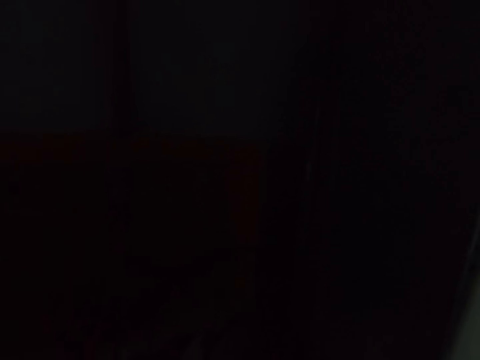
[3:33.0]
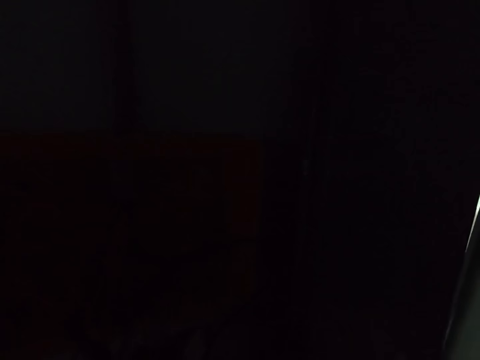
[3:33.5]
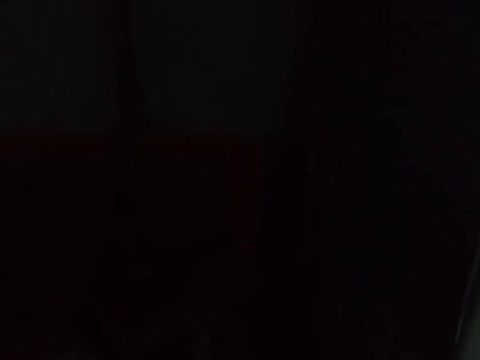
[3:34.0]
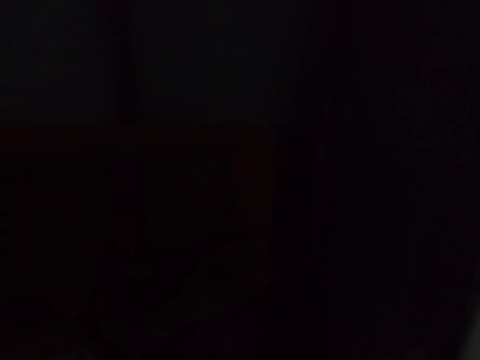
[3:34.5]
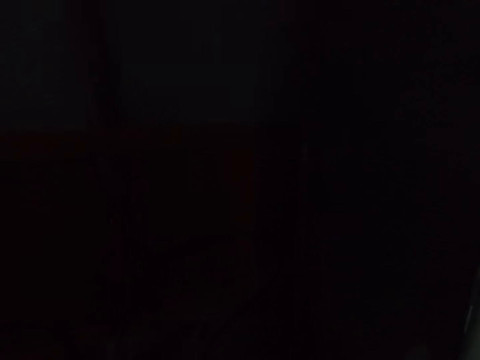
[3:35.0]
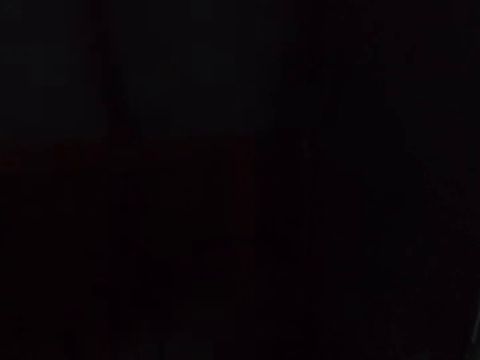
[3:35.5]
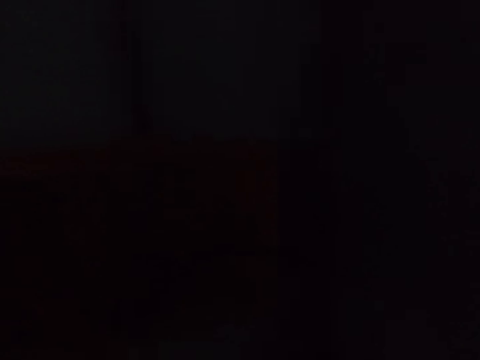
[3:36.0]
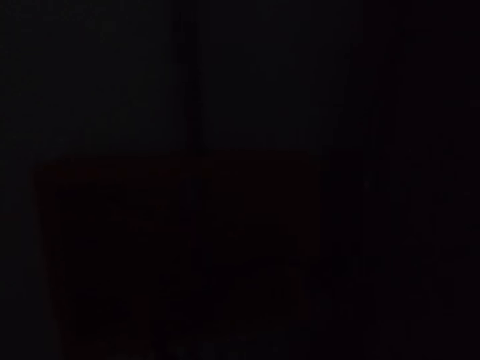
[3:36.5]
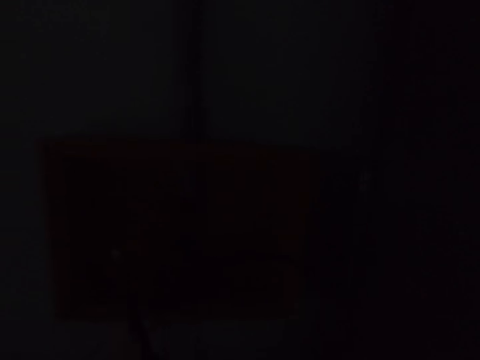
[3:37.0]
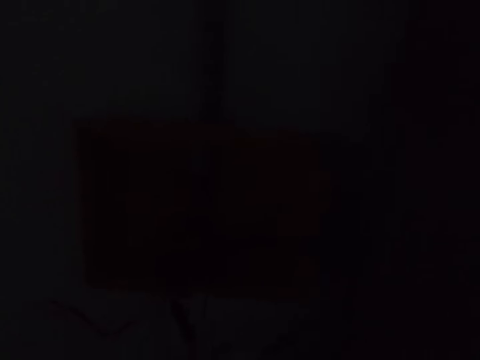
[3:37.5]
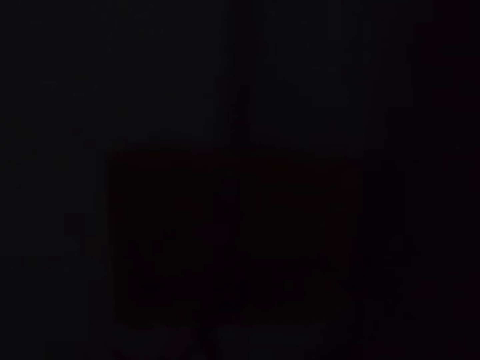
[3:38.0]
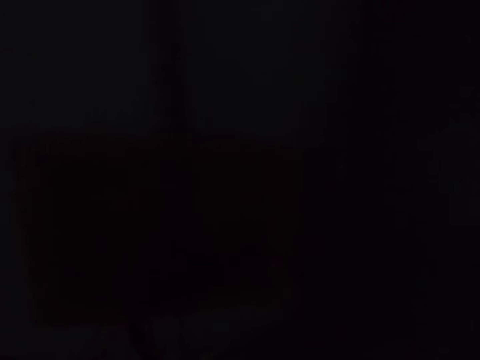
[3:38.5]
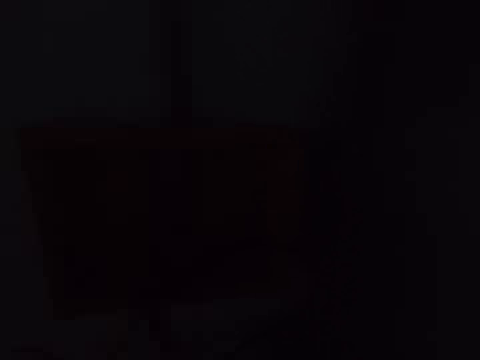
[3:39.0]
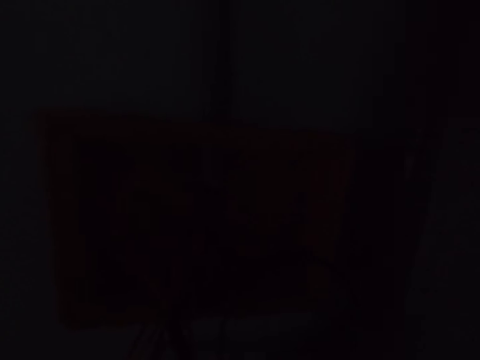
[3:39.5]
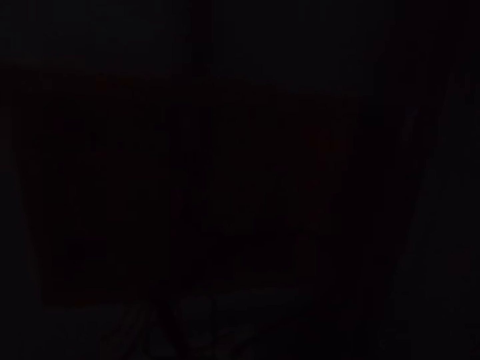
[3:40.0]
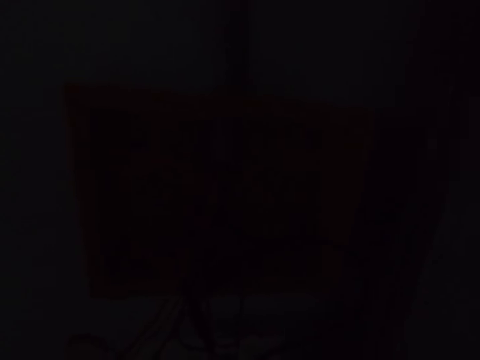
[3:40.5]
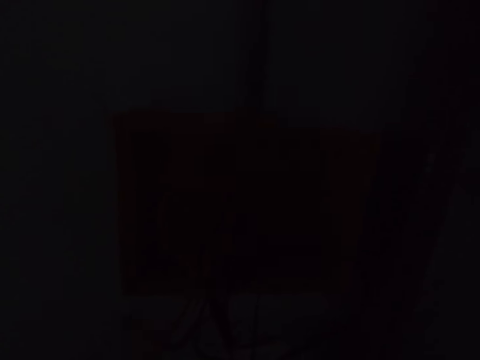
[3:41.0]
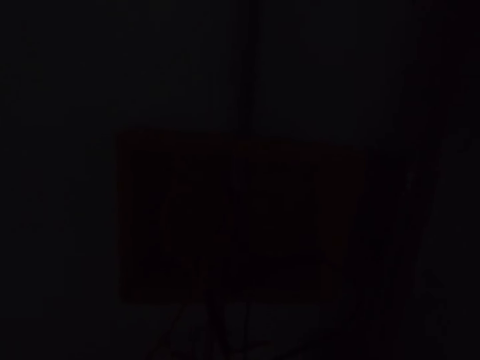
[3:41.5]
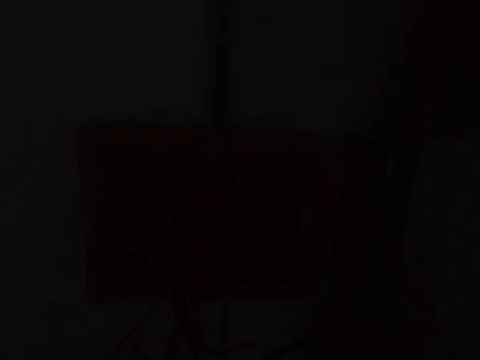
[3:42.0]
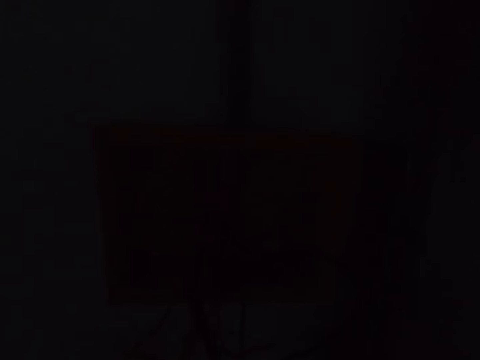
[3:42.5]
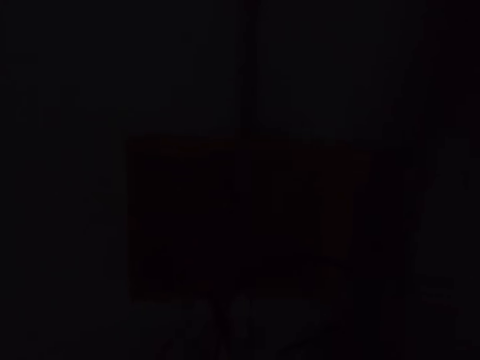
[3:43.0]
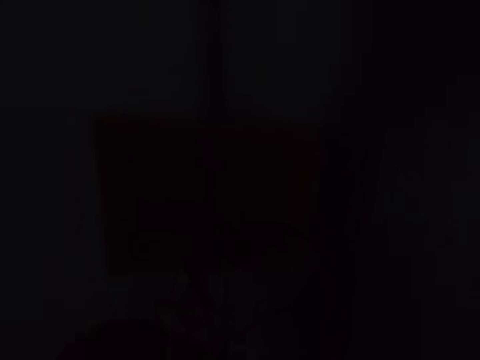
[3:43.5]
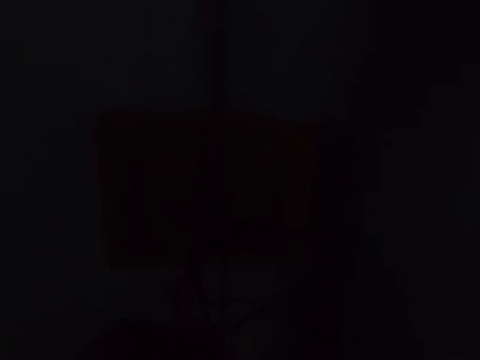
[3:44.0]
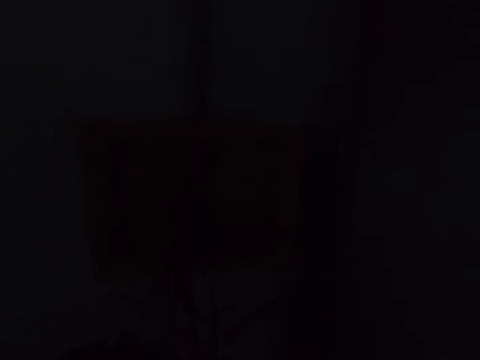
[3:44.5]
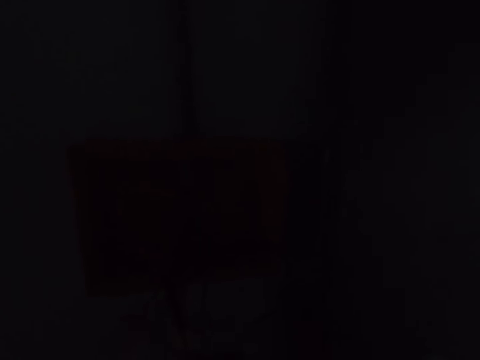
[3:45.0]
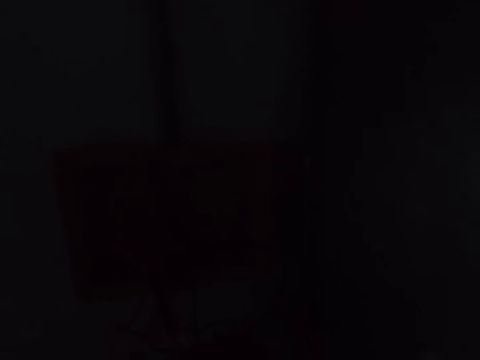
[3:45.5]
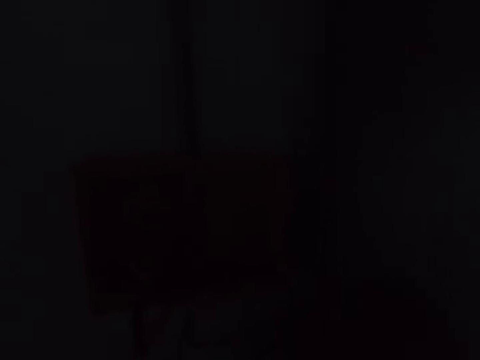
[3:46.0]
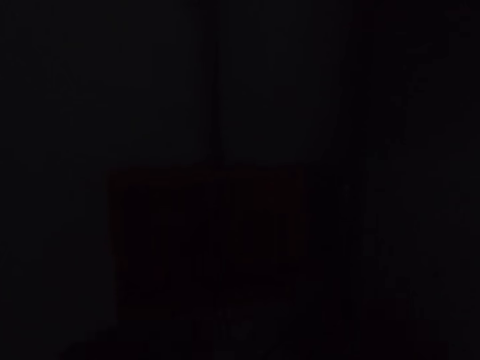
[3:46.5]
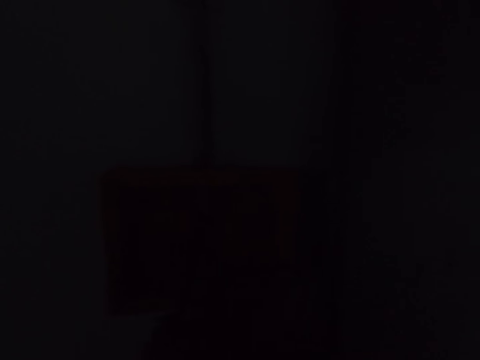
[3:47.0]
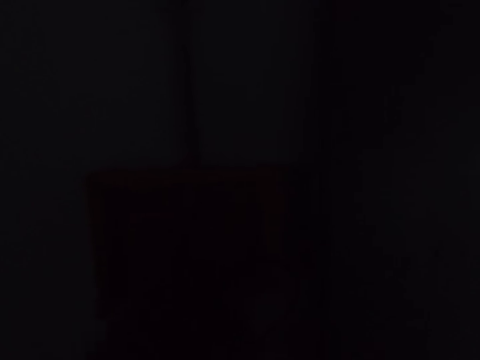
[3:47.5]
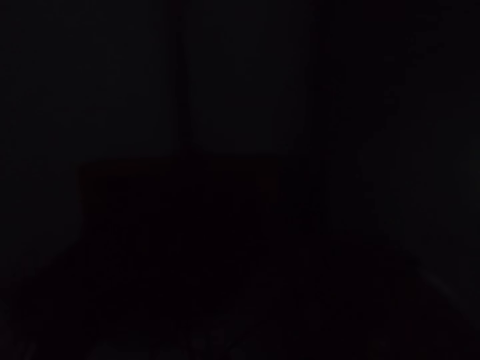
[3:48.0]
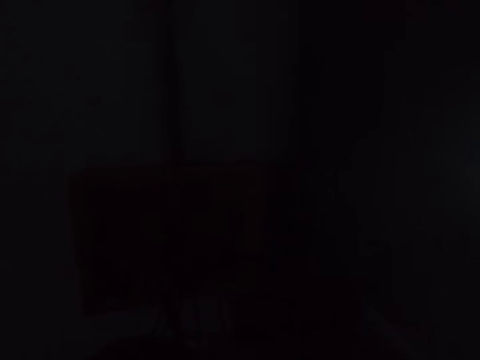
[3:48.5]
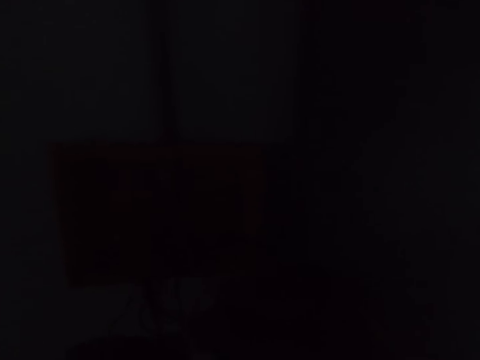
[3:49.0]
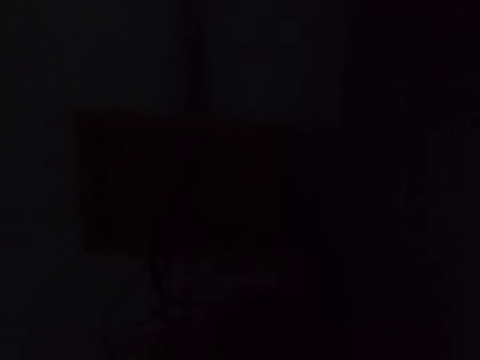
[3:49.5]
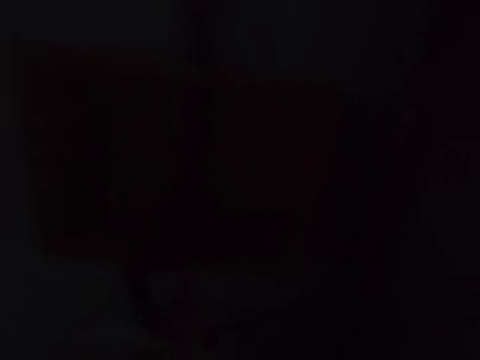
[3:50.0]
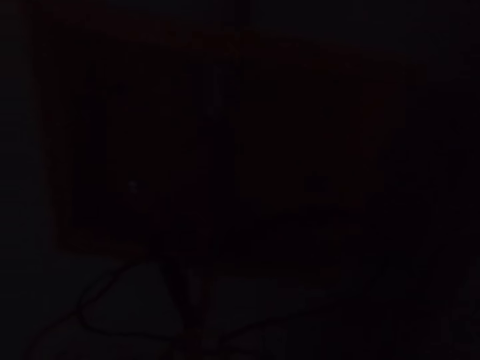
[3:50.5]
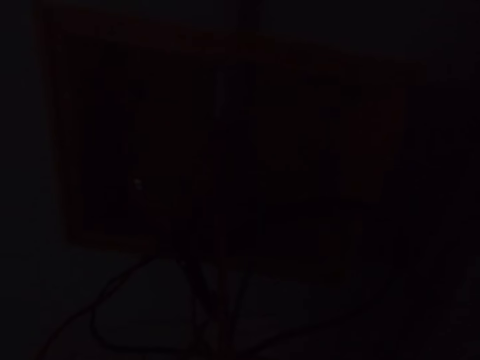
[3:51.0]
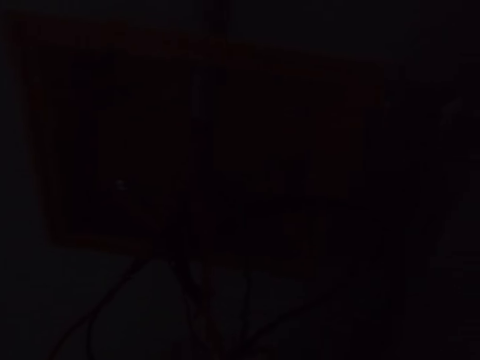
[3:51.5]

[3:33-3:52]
The camera wearer converses with a man. They work on the electric box cables.

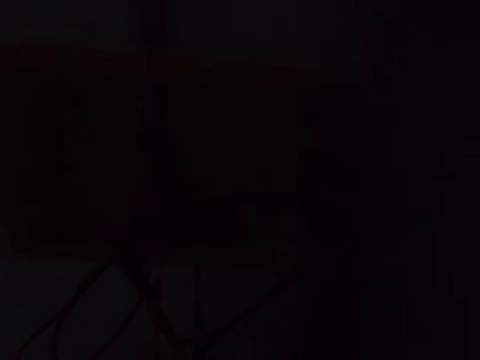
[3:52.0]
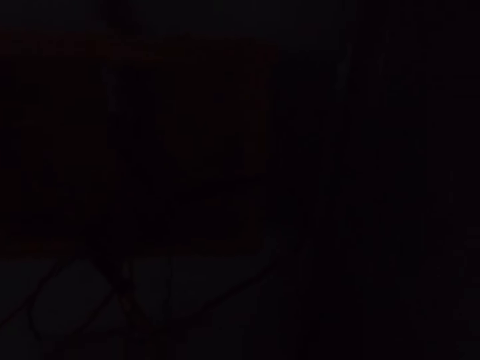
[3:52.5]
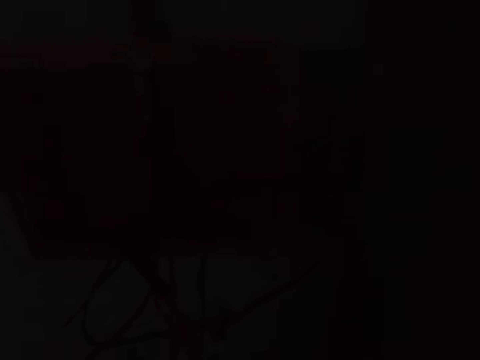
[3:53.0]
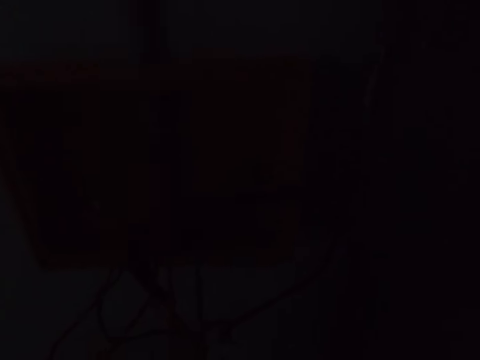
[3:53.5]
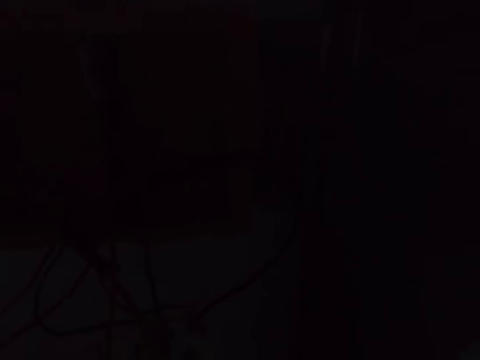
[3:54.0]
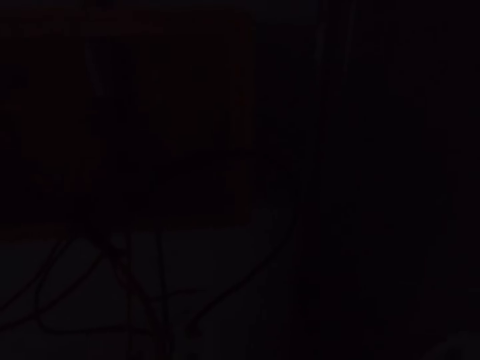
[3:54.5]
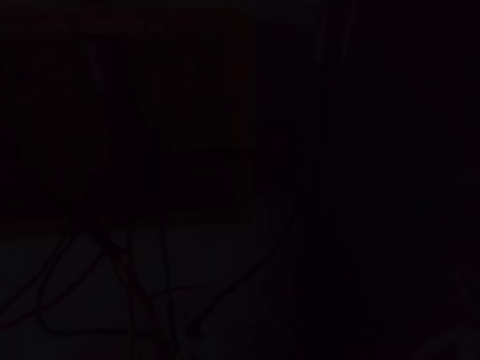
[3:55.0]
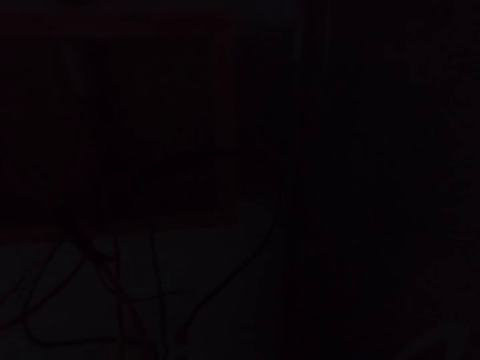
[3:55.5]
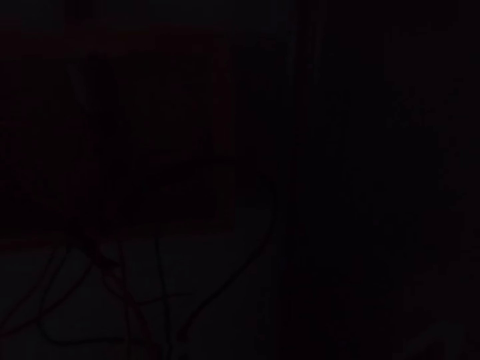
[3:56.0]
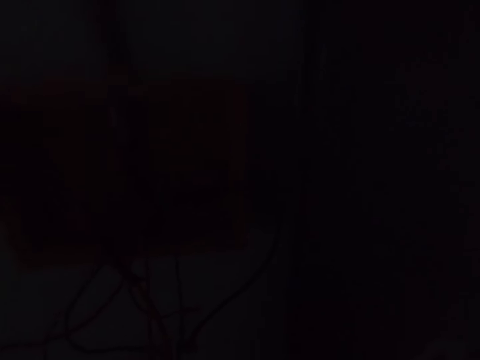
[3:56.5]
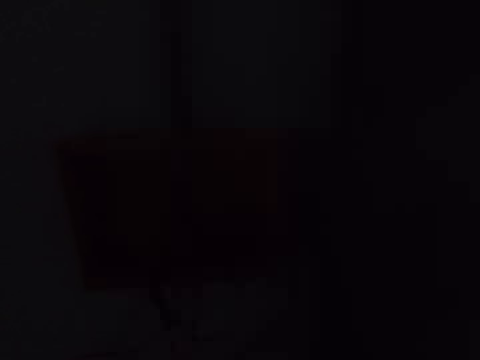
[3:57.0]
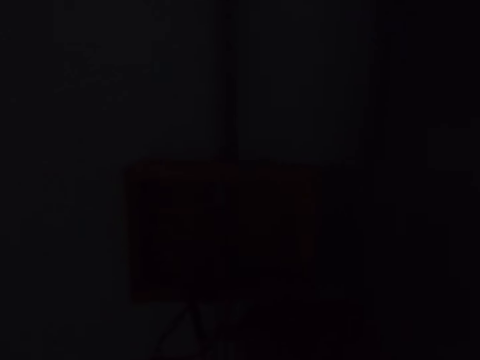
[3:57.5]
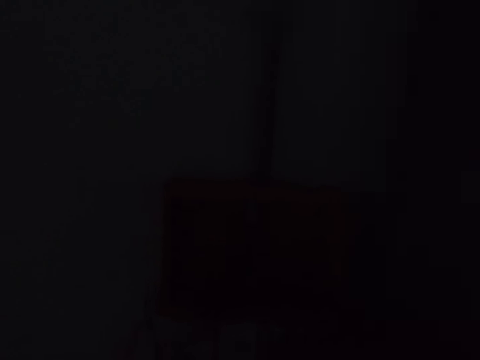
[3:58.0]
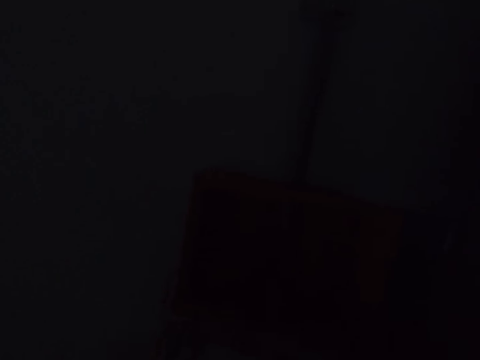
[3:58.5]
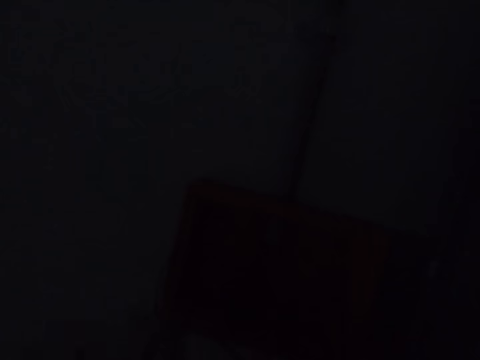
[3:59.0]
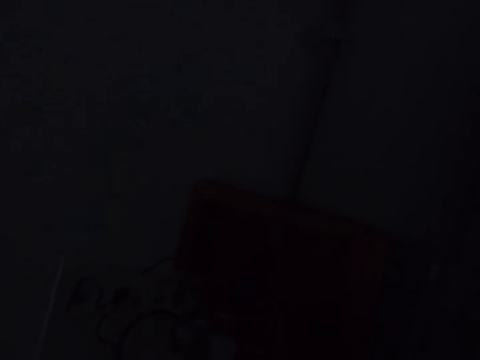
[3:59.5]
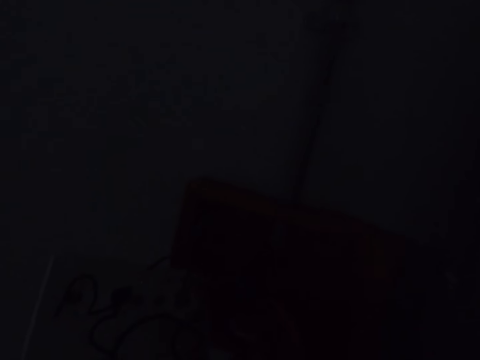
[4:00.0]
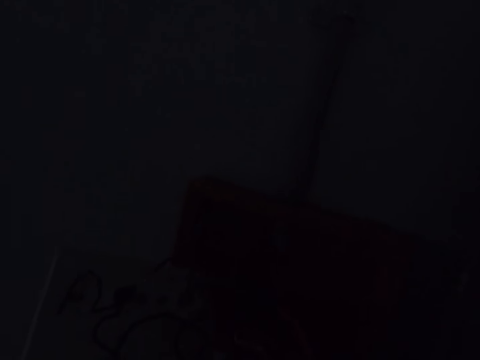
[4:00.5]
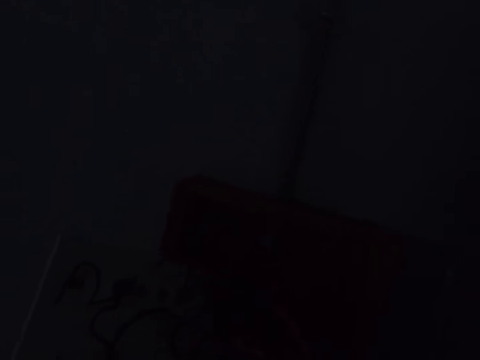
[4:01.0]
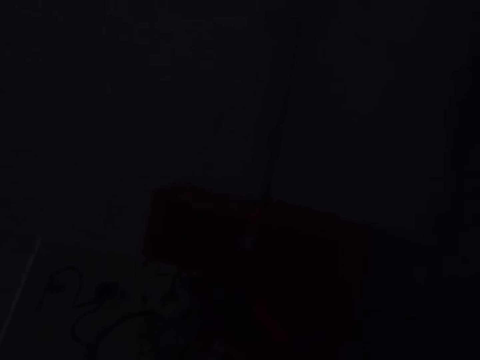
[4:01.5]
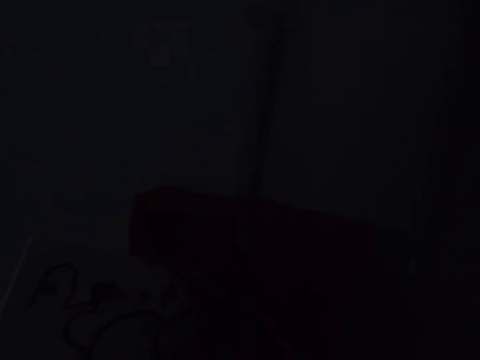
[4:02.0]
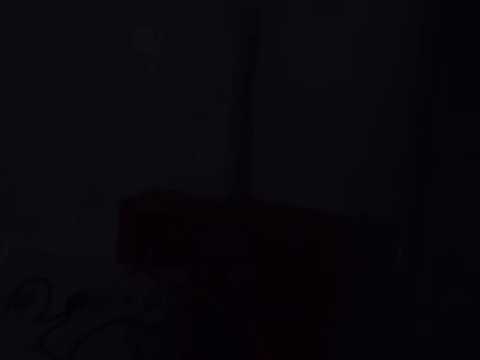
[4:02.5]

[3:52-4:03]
The camera wearer unfolds electric cables. They loosen the switch screws.
